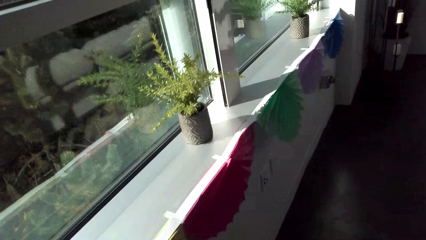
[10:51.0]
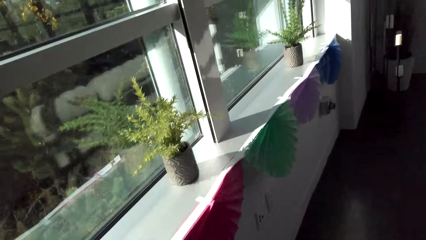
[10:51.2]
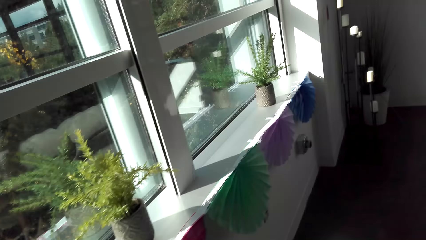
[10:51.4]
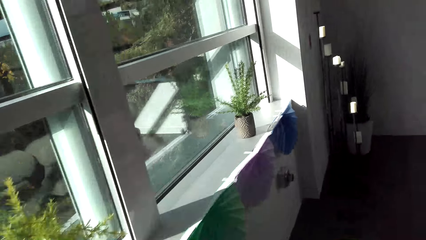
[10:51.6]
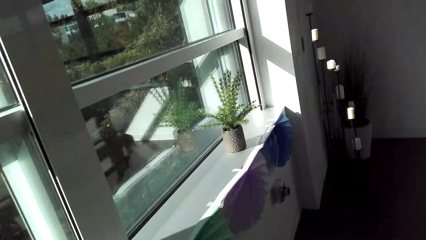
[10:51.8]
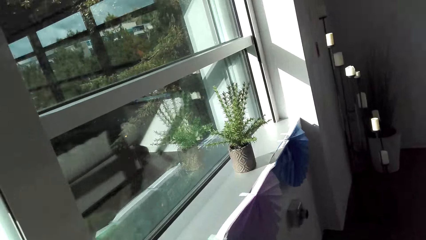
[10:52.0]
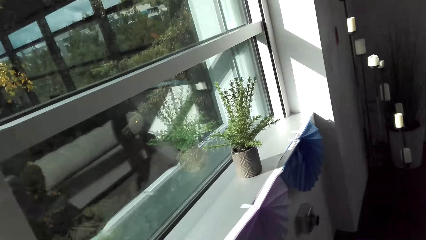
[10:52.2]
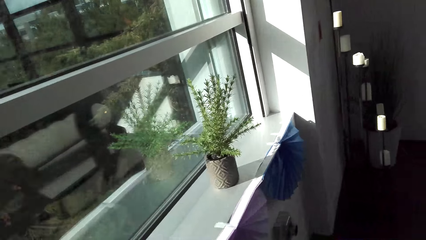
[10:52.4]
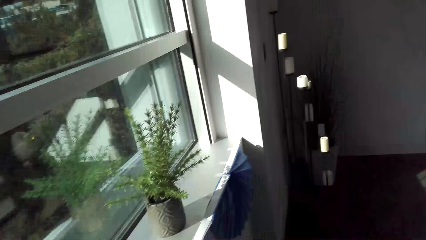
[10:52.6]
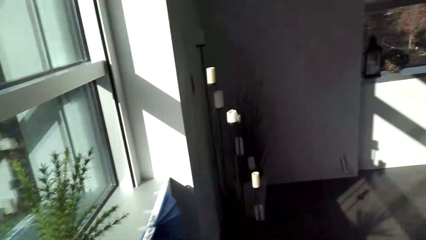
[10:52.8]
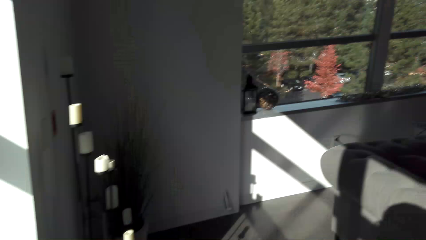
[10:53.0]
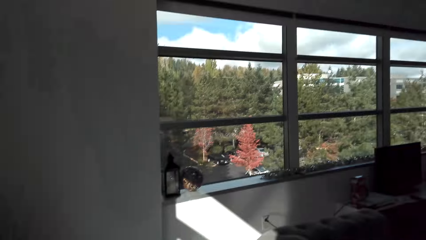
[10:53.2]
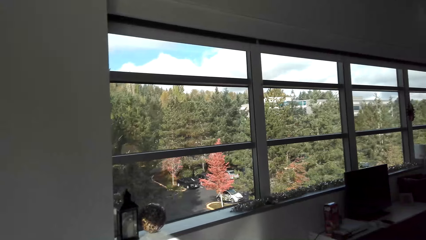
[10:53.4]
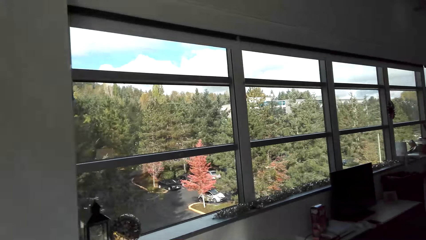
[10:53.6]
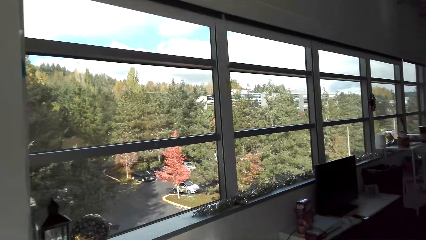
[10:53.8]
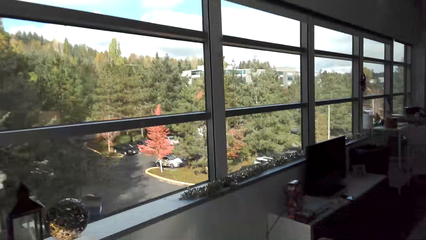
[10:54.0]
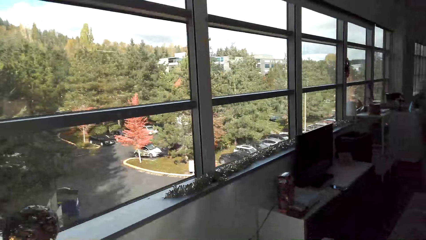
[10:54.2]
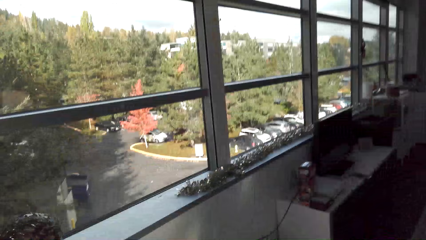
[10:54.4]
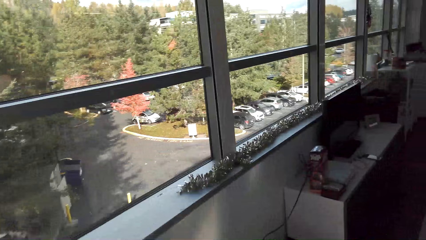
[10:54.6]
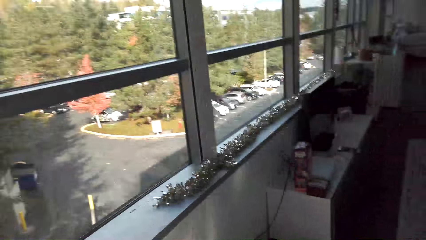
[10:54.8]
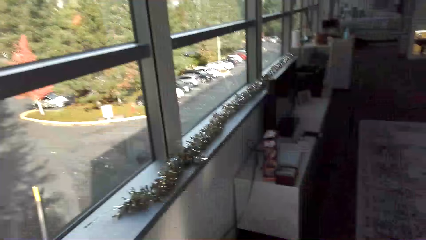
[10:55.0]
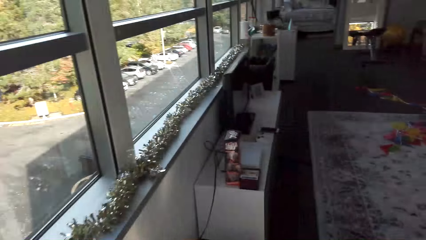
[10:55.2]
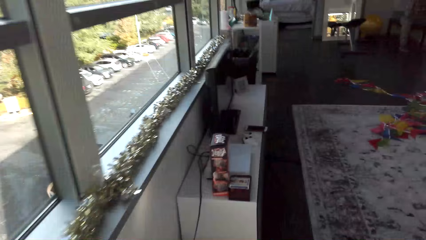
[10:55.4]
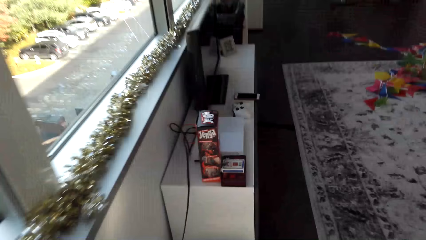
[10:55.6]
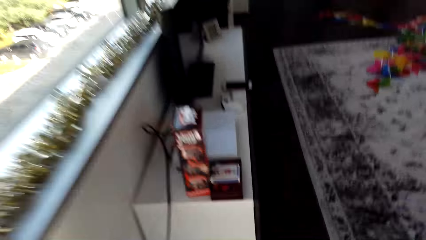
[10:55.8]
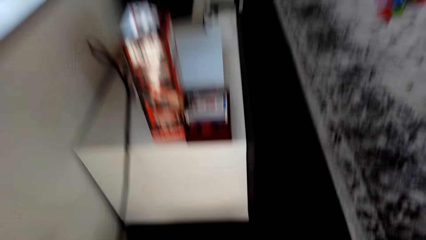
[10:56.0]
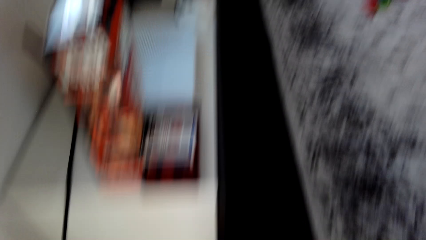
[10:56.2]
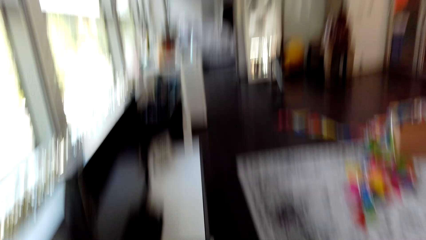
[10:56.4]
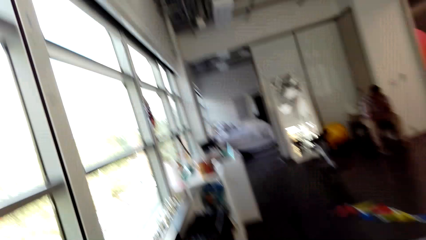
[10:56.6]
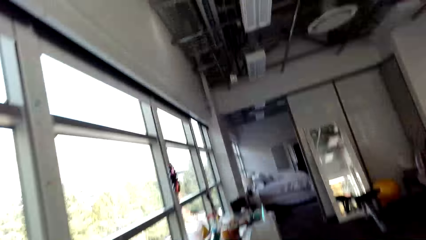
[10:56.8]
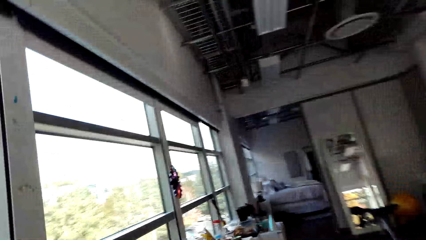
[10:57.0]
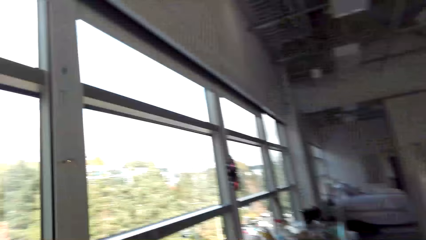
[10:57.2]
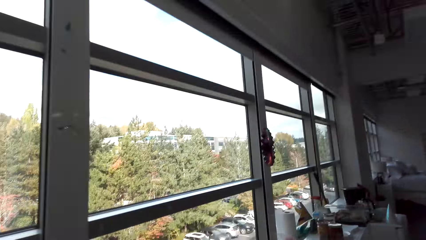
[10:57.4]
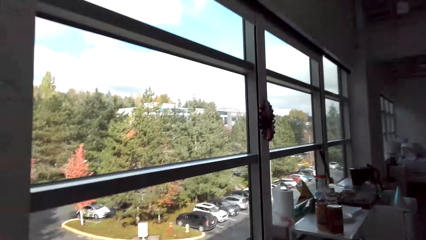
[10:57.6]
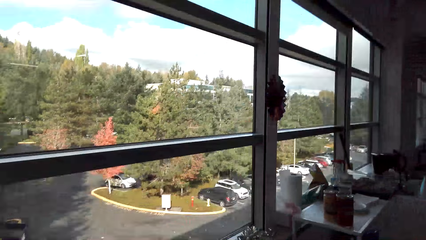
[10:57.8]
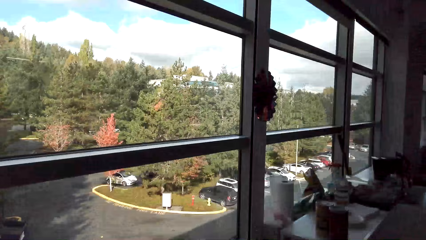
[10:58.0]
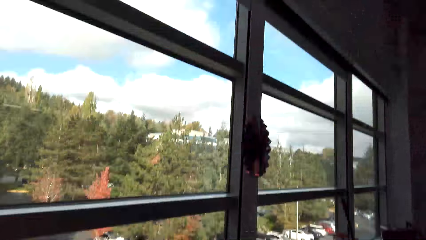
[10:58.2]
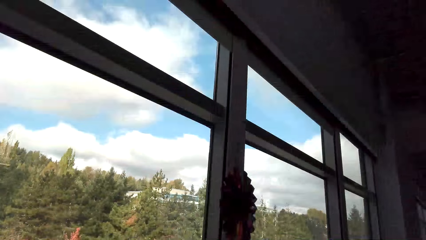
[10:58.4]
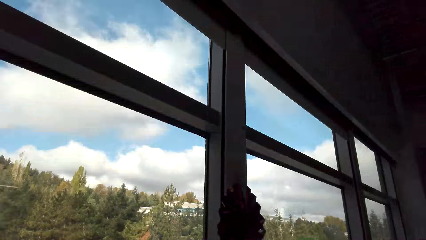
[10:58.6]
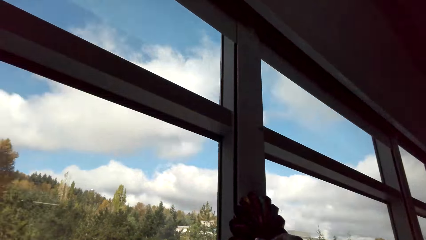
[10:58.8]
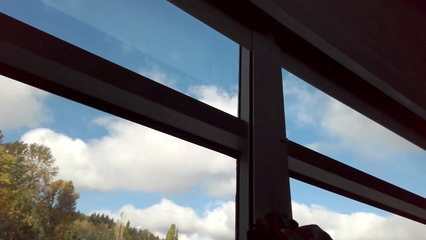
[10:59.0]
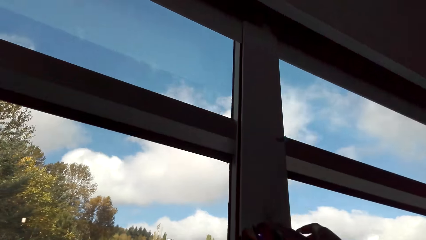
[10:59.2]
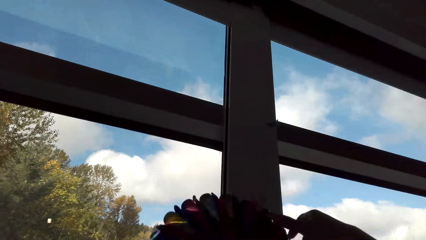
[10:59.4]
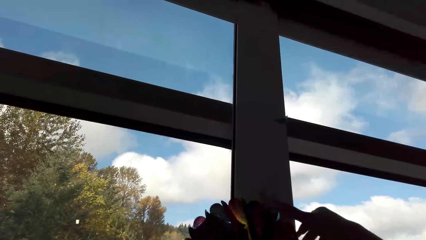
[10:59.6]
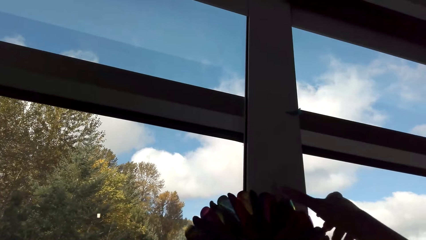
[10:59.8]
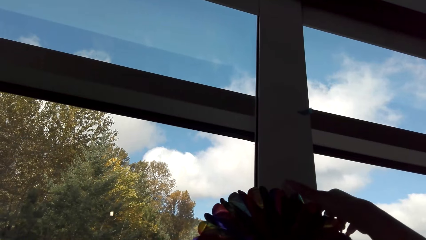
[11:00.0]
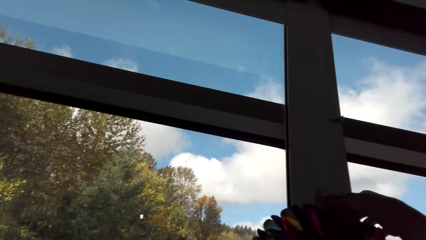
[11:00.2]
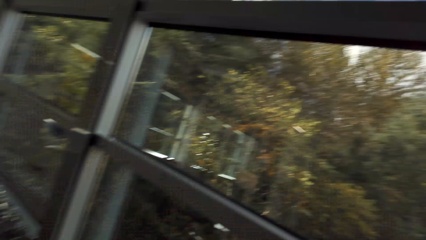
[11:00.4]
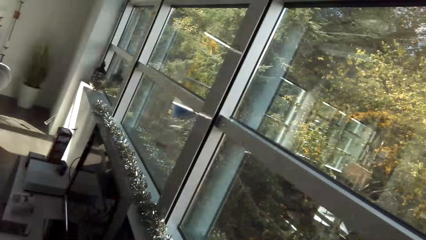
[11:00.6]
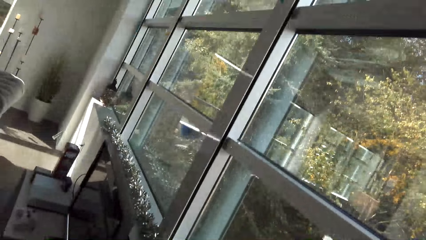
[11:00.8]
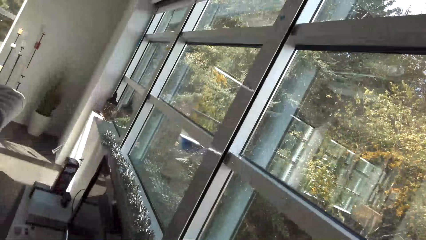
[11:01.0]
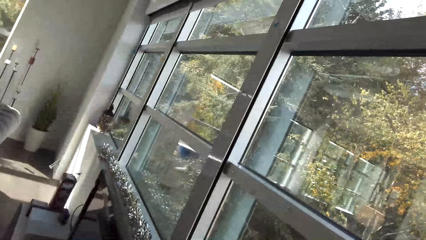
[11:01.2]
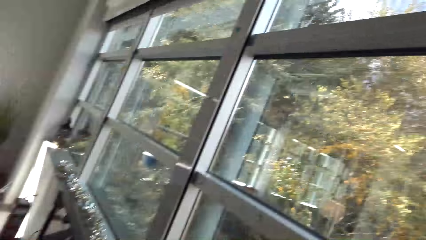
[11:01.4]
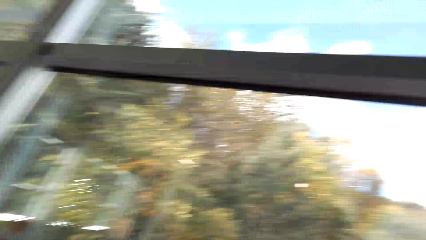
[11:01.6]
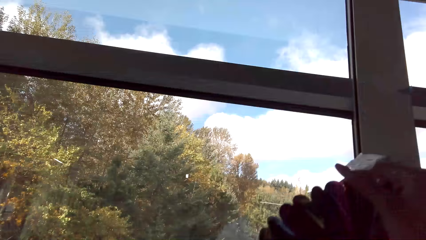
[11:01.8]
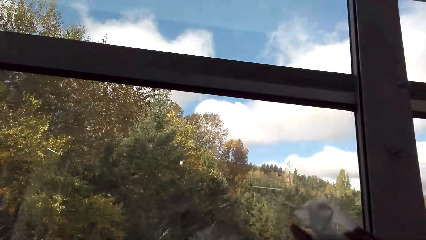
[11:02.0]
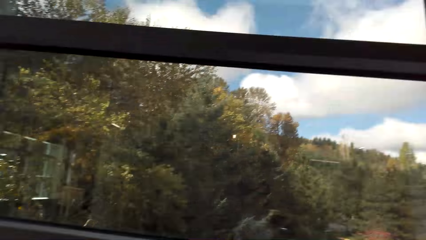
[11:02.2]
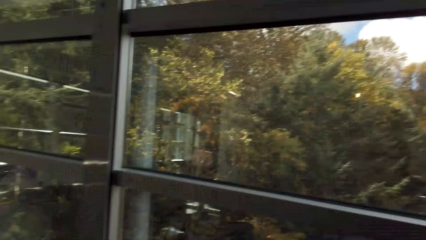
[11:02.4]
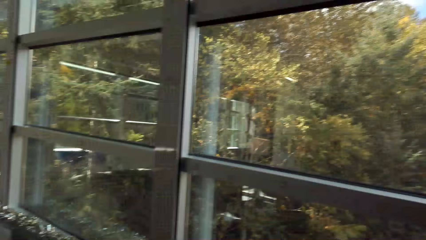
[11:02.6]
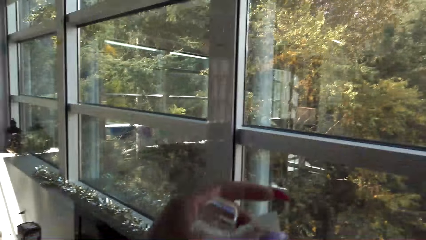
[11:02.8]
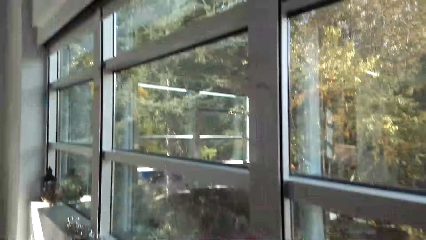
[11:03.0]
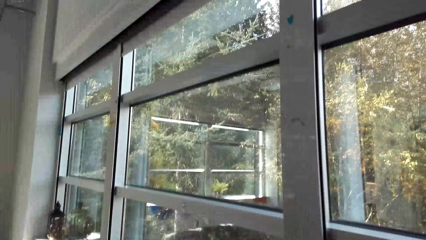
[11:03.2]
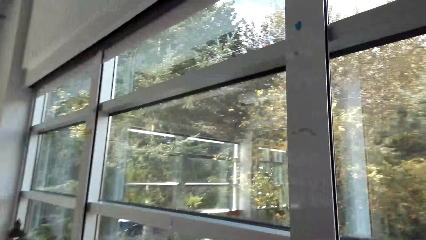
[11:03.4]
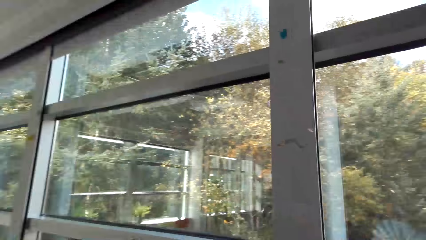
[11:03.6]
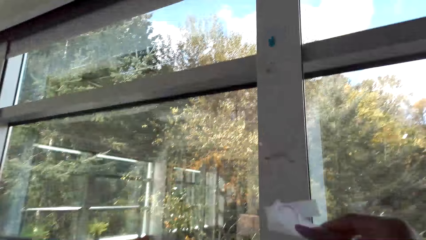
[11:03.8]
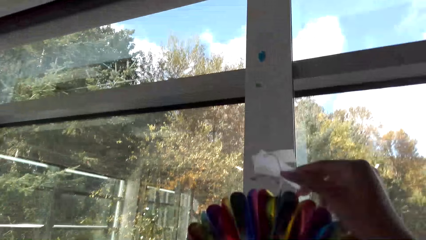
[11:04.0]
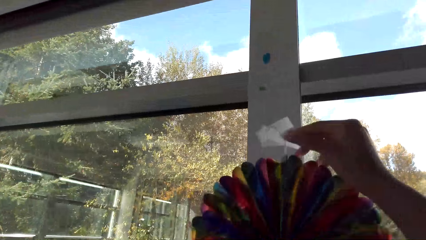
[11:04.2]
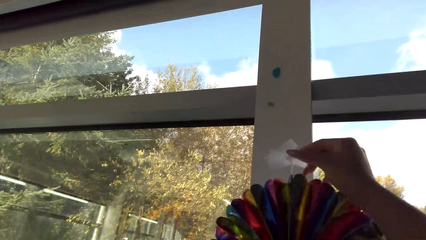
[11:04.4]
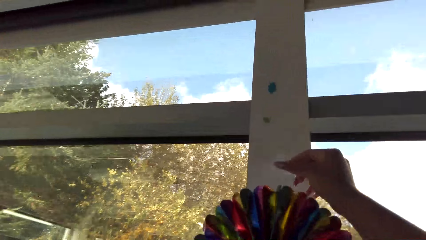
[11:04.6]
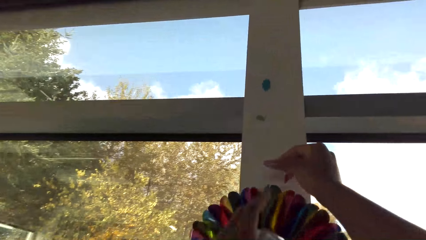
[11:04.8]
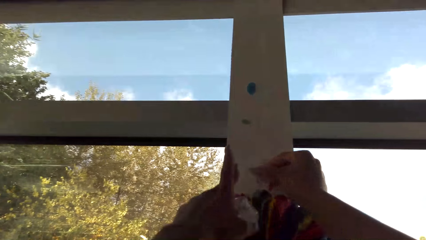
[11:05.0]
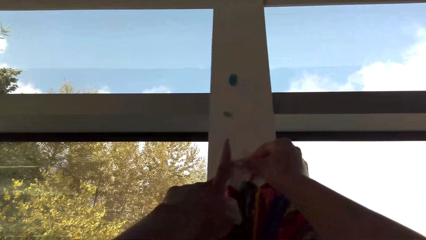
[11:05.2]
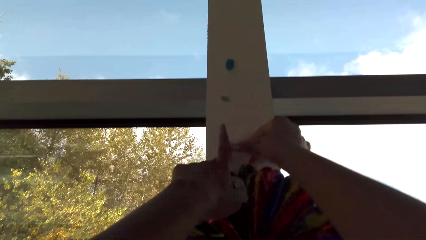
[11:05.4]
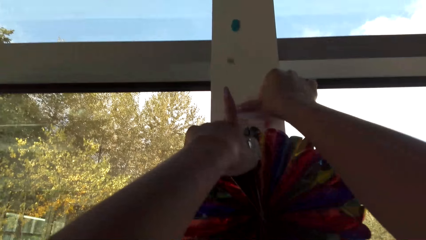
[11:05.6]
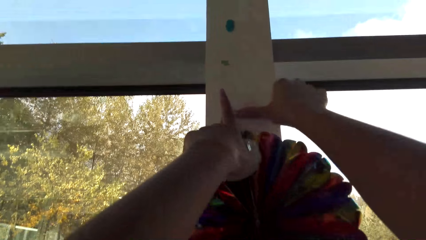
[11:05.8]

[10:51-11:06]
The camera wearer walks around the house. They remove the decoration on the wall. They walk around. They fix the decoration on the window. They stitch the decoration to the wall.
